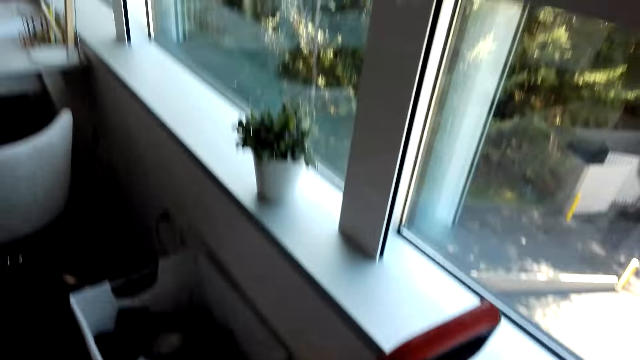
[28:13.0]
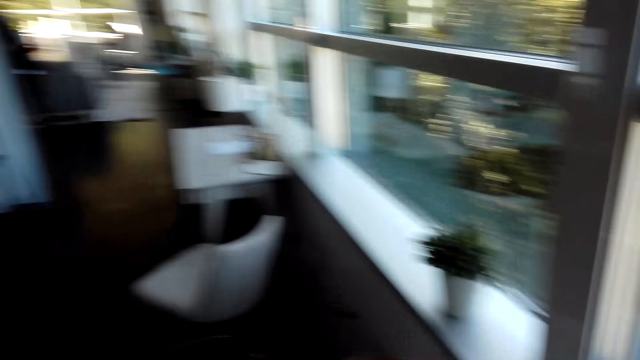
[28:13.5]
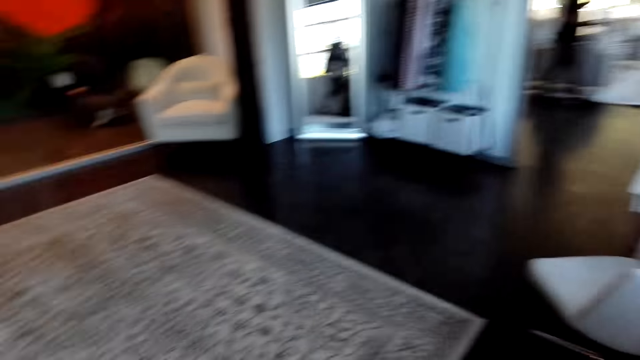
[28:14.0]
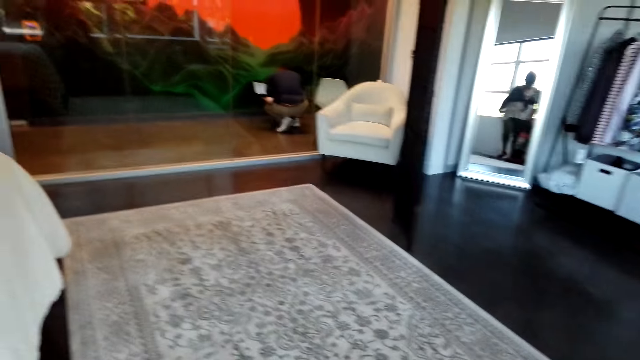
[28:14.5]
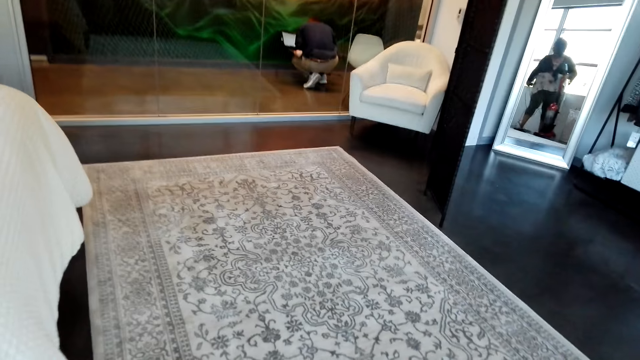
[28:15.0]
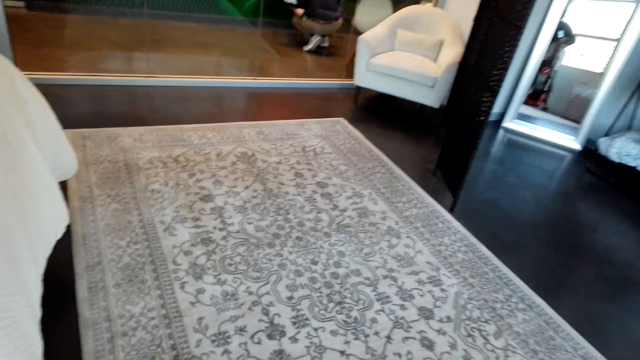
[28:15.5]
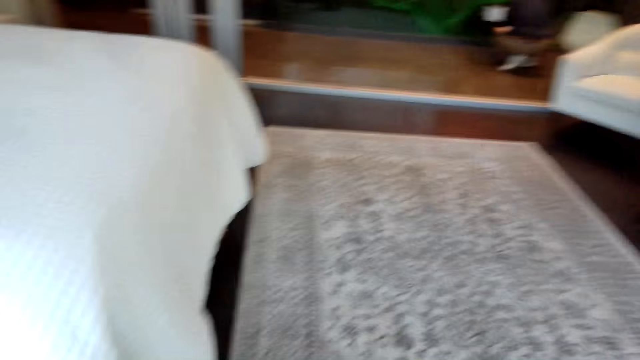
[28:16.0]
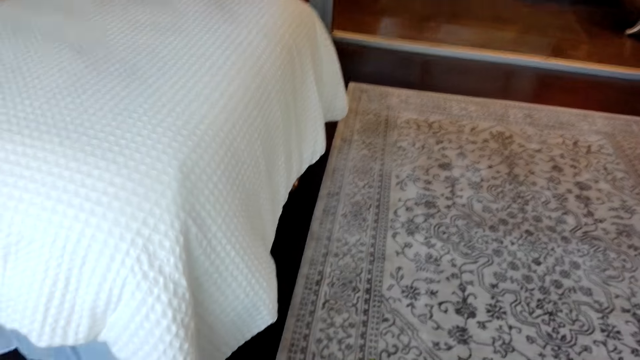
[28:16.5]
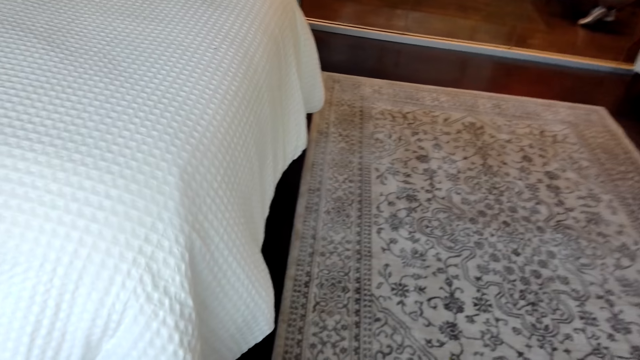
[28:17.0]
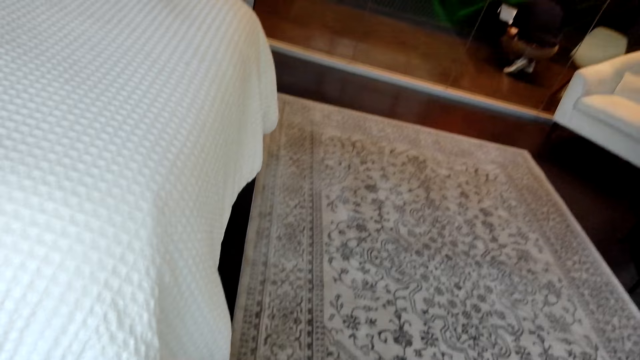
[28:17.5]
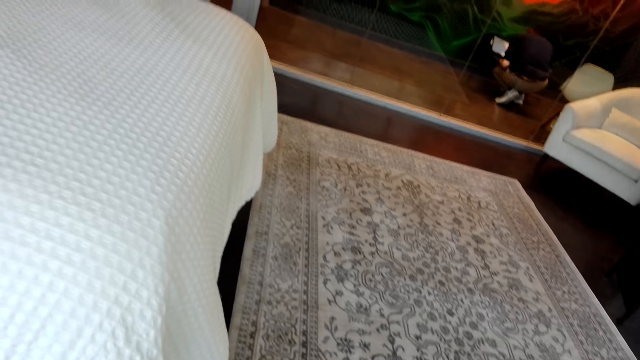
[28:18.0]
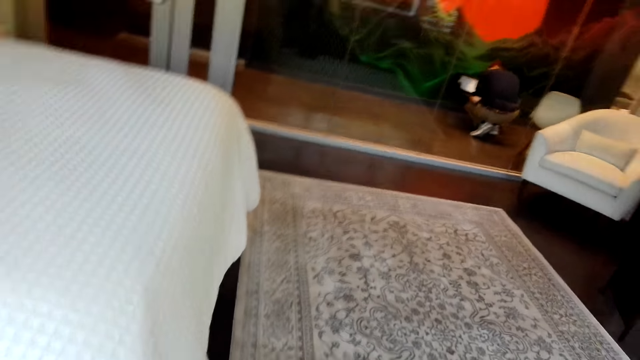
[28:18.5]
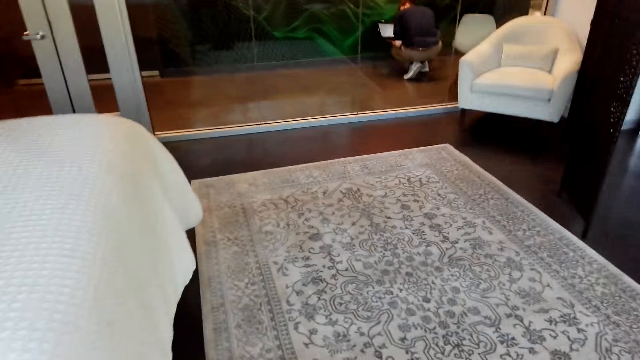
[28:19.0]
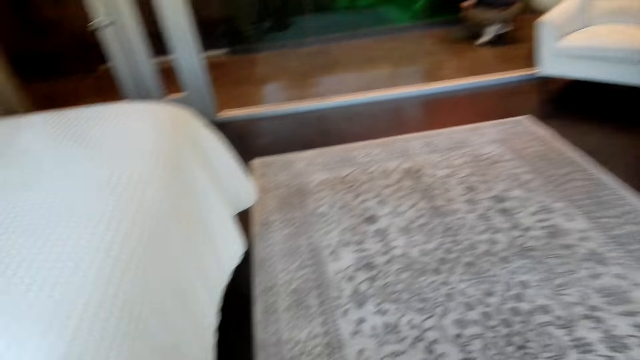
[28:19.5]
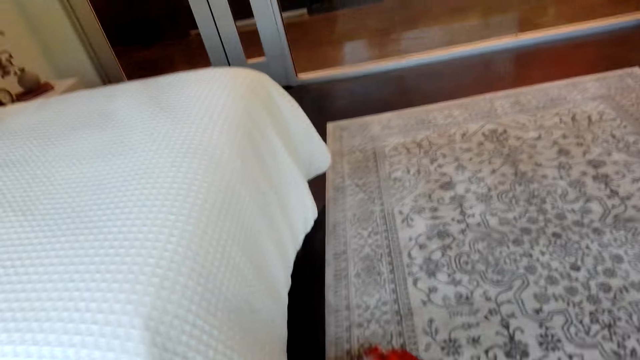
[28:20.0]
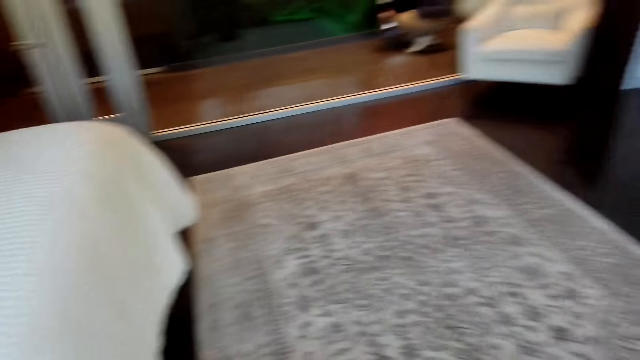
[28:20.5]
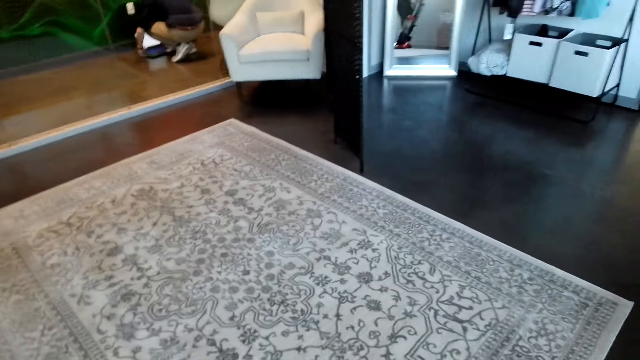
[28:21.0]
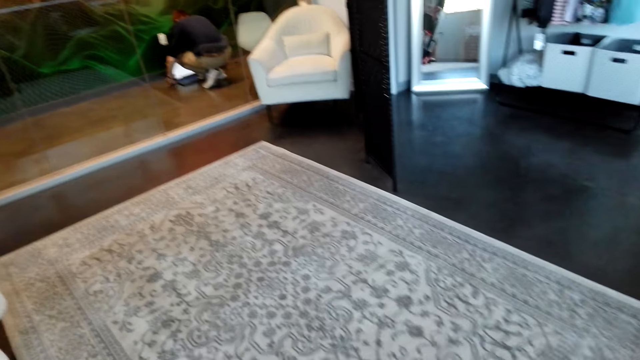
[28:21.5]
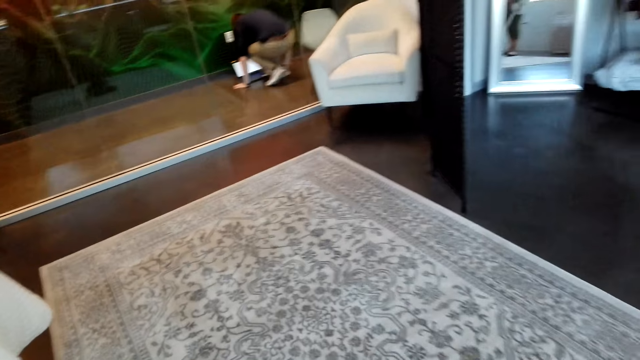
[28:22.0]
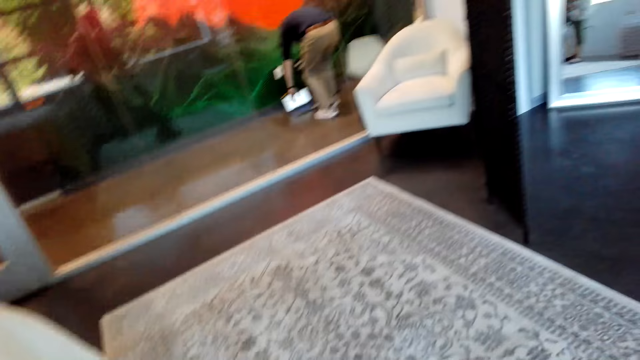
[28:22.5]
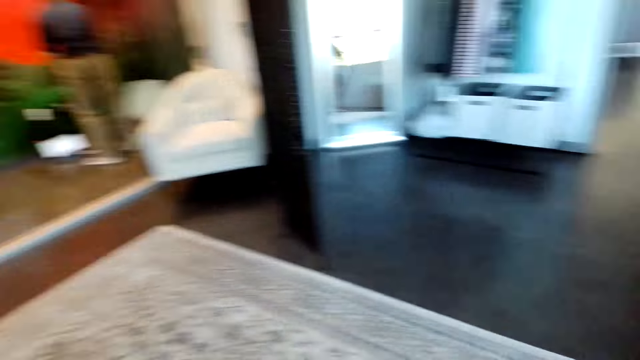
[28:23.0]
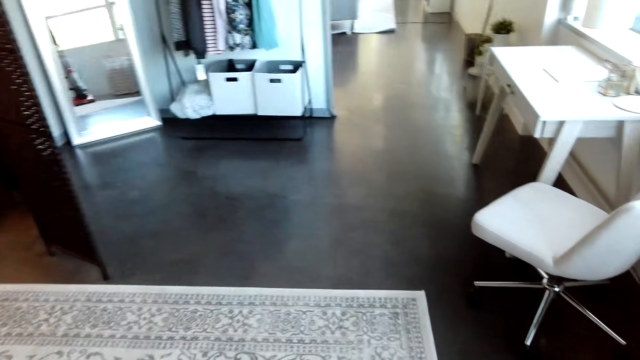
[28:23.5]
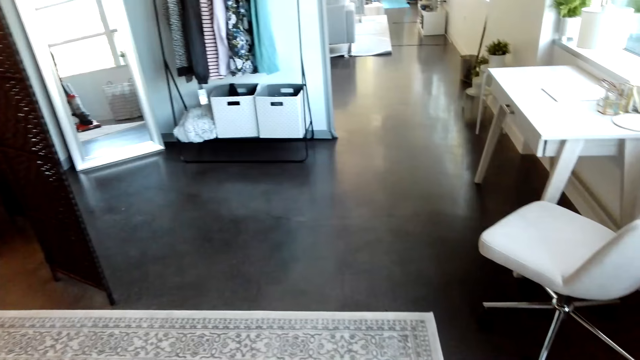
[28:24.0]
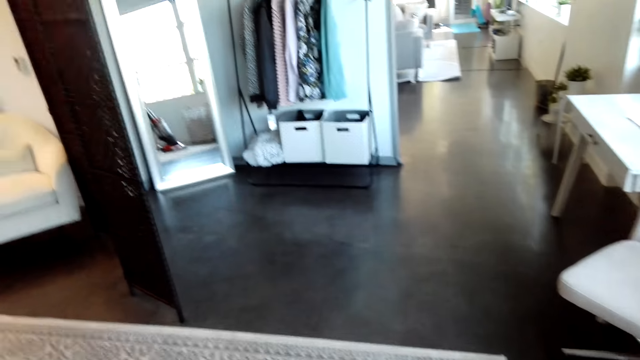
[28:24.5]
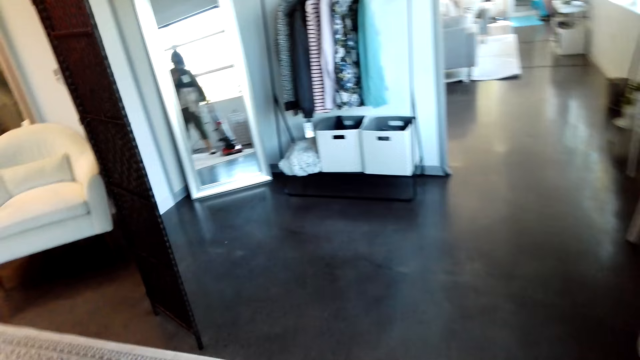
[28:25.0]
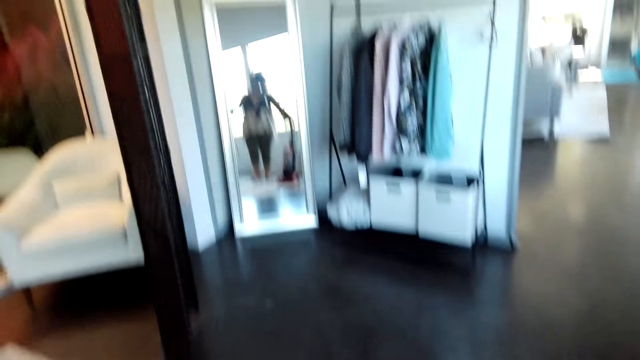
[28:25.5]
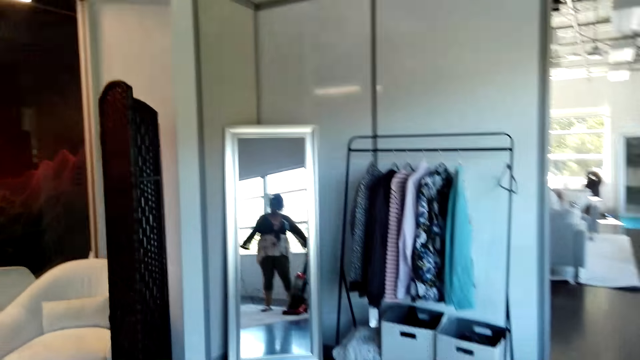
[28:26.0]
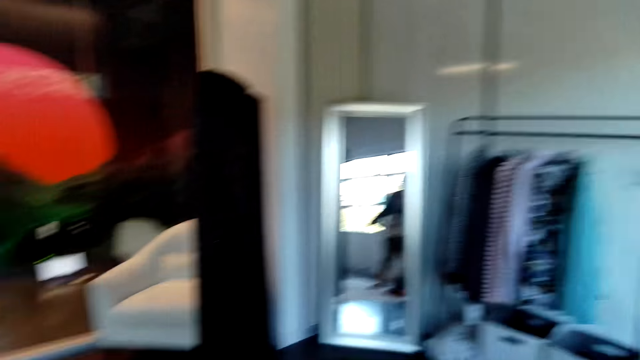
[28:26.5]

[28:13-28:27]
The camera wearer holds a vacuum cleaner. They turn on the vacuum cleaner. They clean the carpet with the vacuum cleaner.

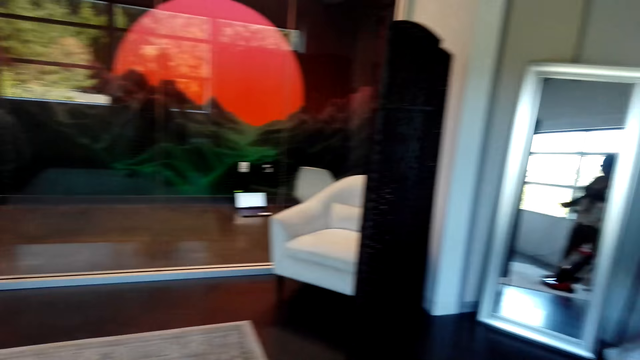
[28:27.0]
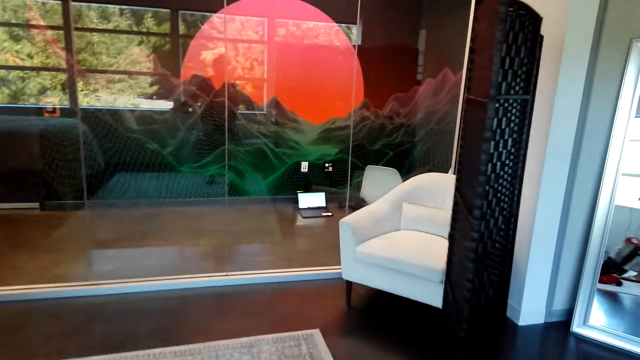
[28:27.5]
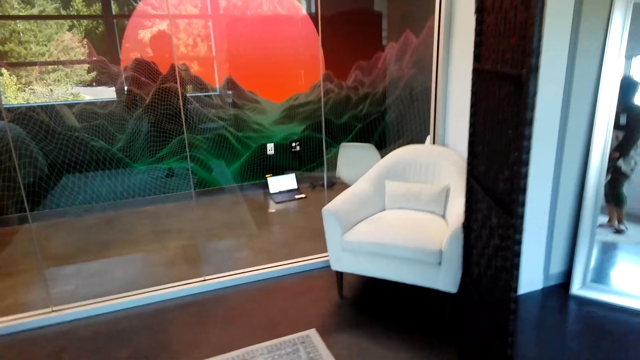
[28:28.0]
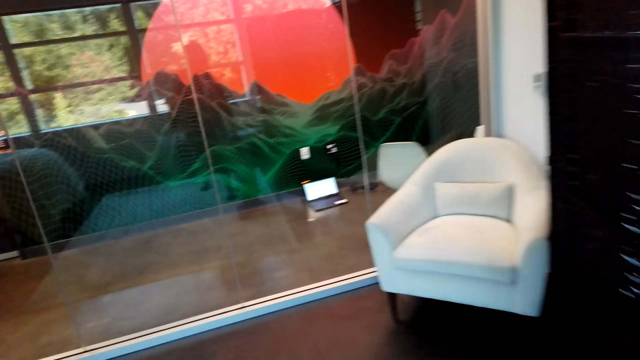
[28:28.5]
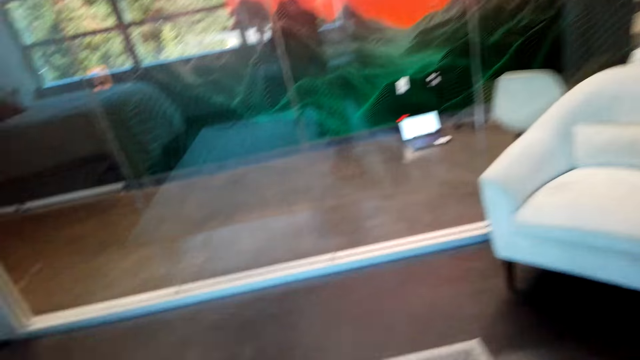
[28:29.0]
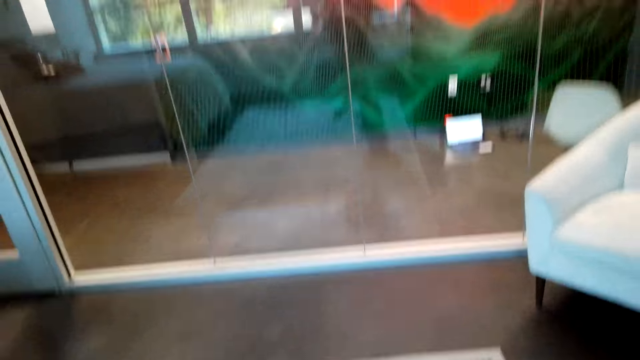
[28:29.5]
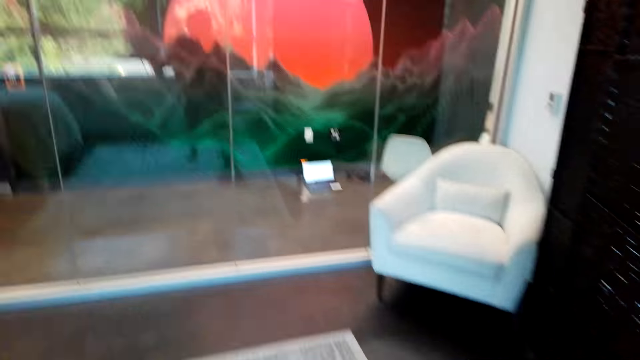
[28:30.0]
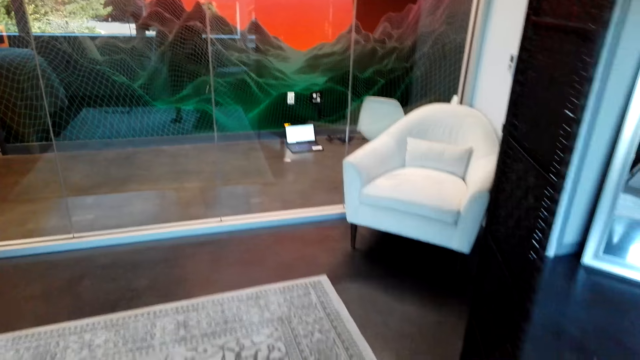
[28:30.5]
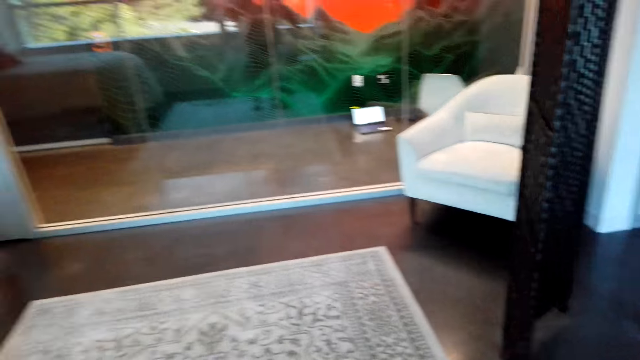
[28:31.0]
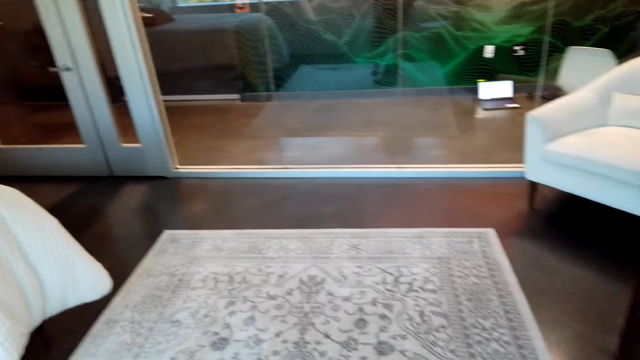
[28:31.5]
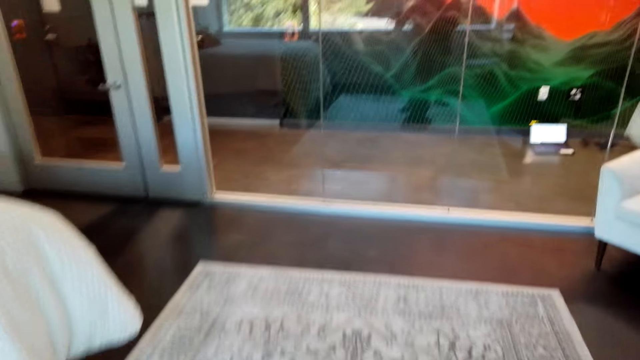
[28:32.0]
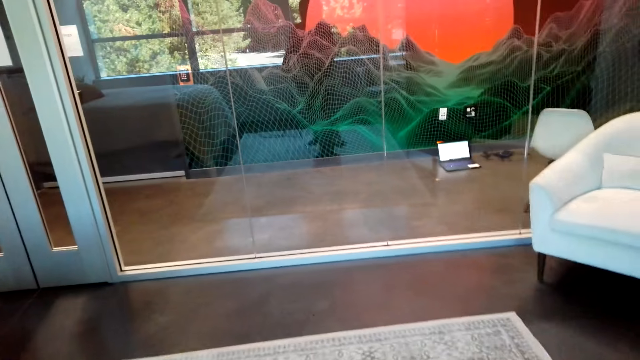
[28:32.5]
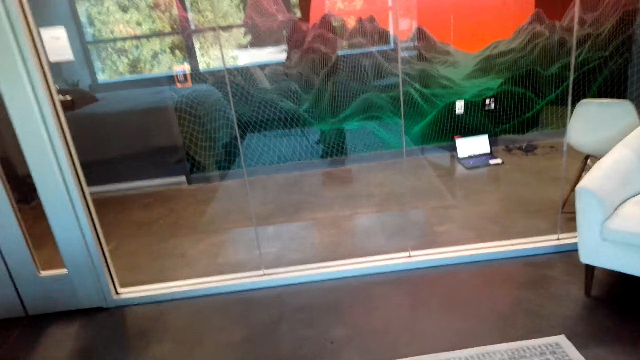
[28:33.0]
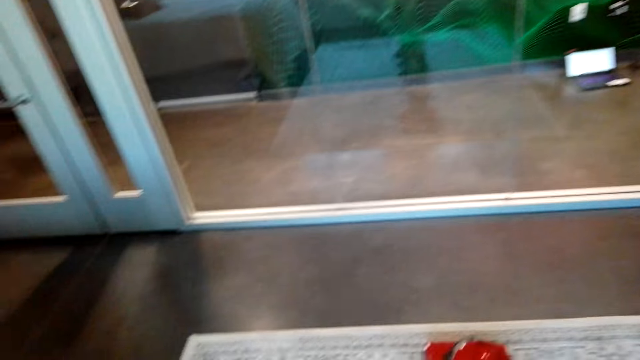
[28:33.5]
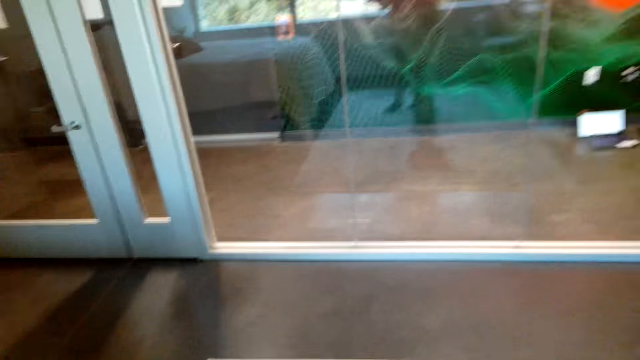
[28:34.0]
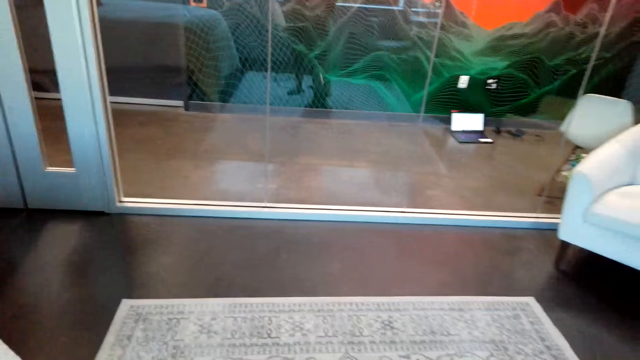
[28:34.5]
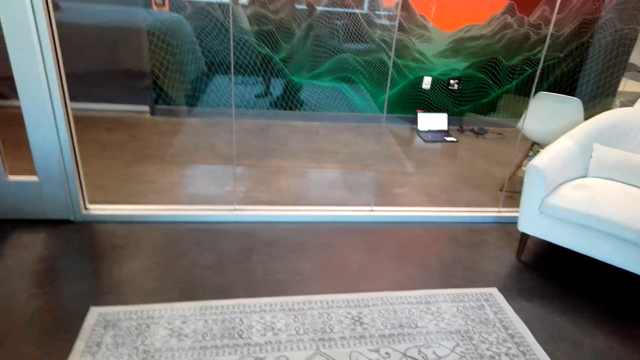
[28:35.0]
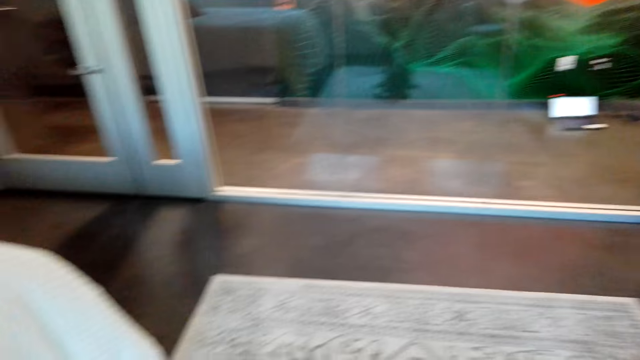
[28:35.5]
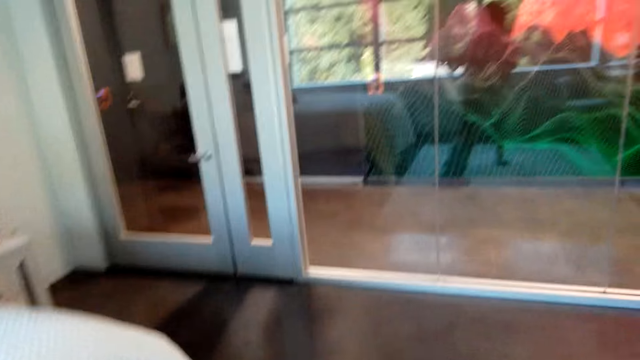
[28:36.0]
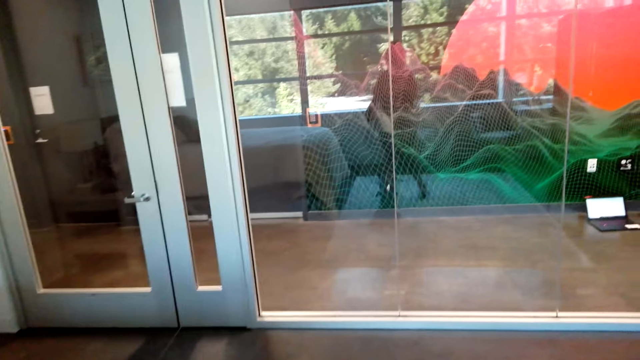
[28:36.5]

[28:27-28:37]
The camera wearer cleans the carpet with a vacuum cleaner.
